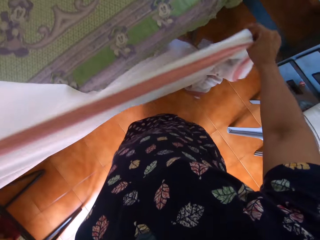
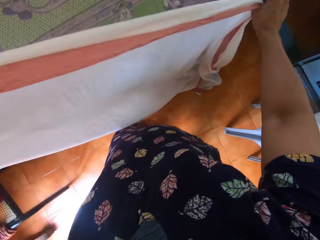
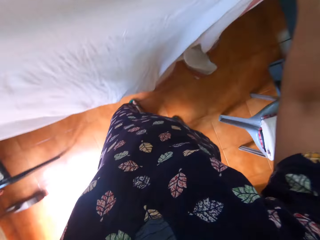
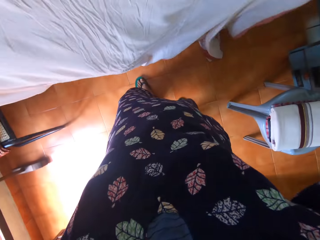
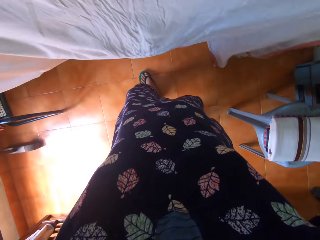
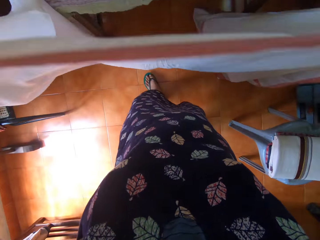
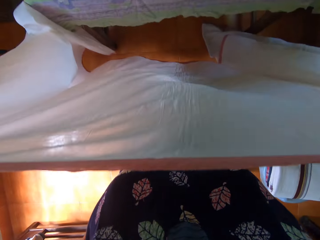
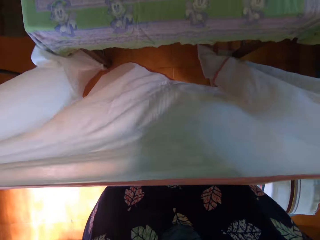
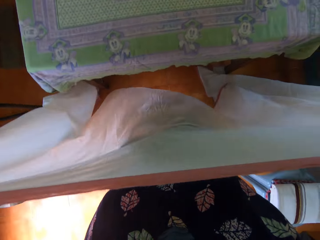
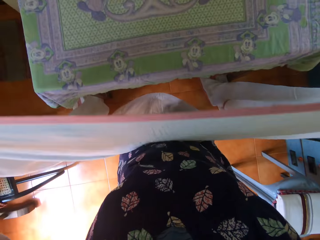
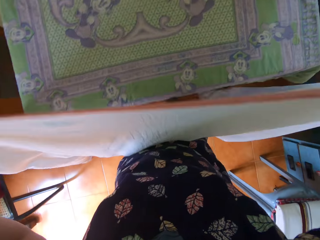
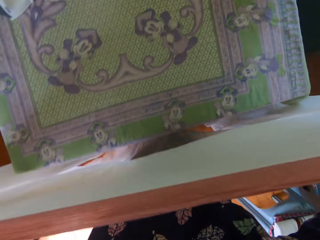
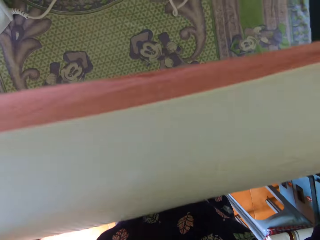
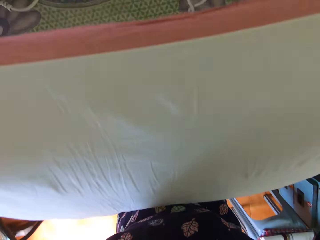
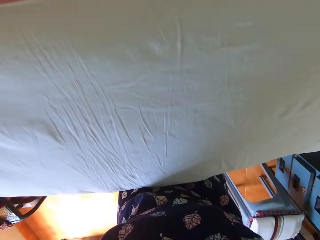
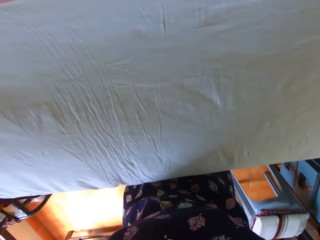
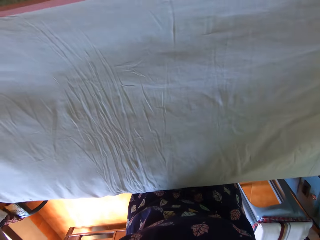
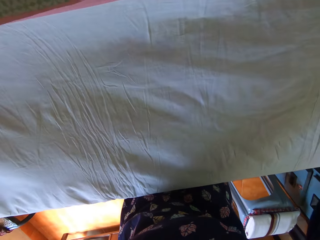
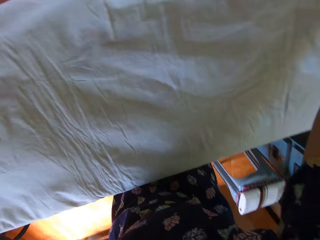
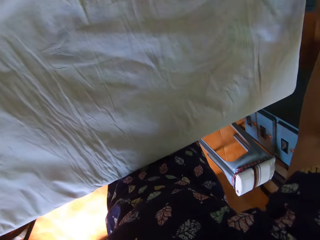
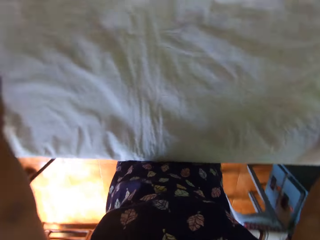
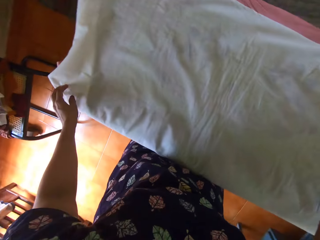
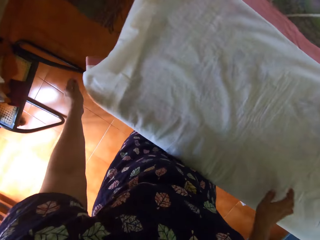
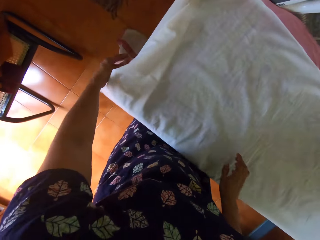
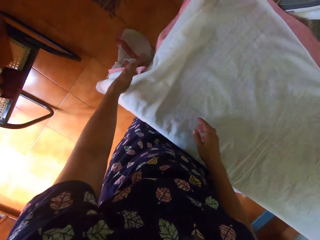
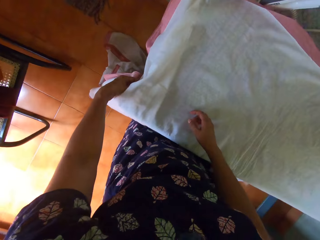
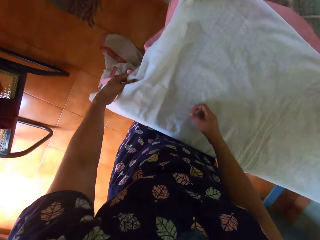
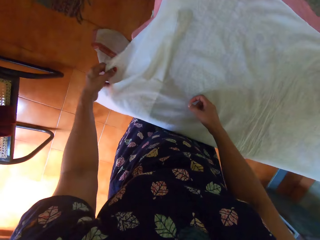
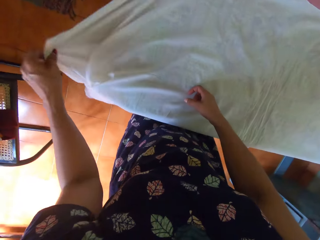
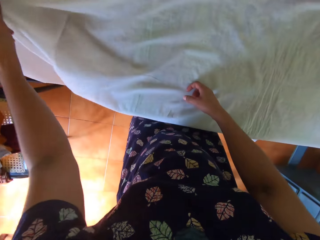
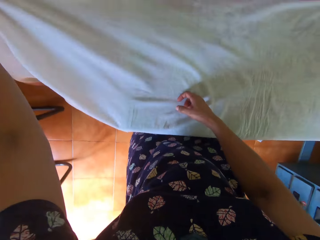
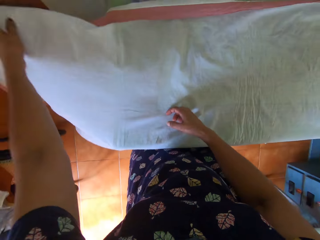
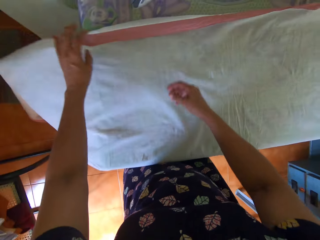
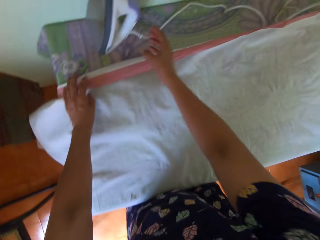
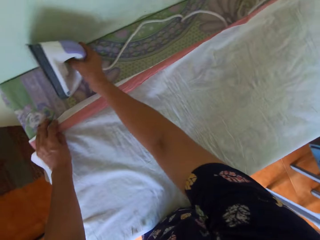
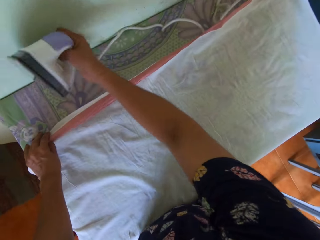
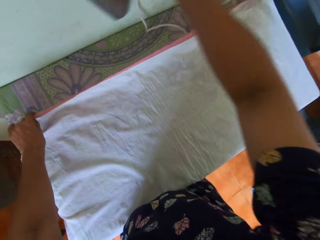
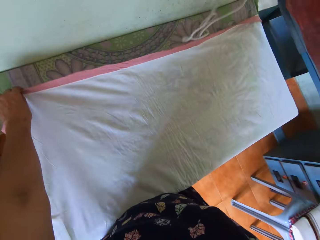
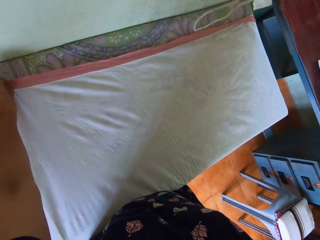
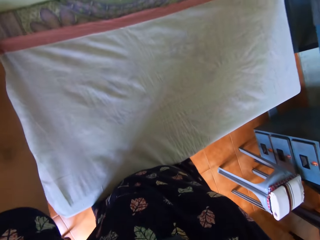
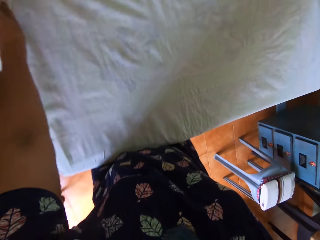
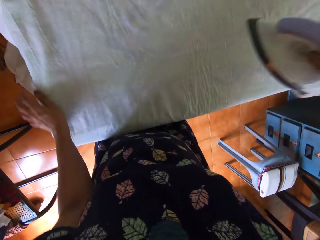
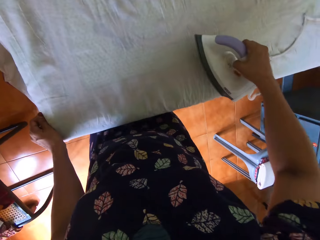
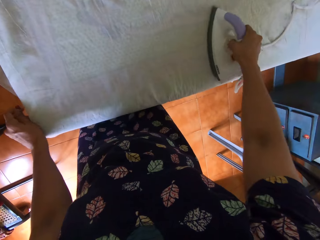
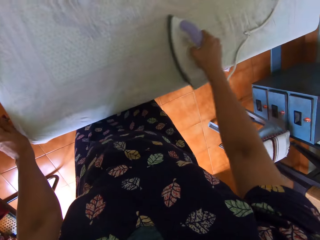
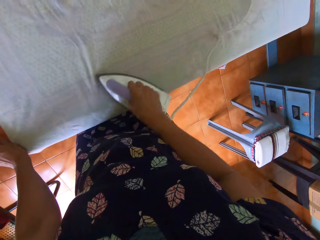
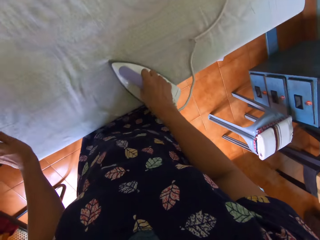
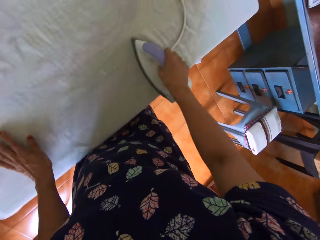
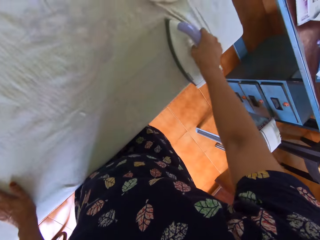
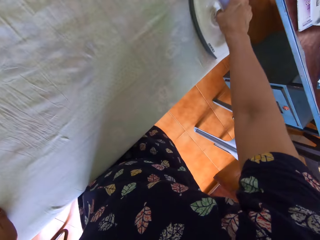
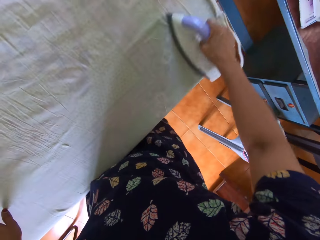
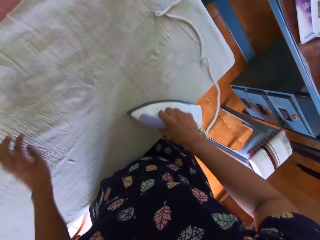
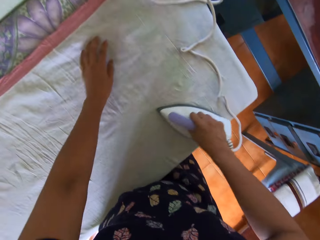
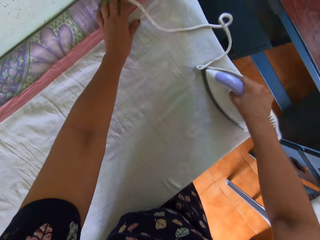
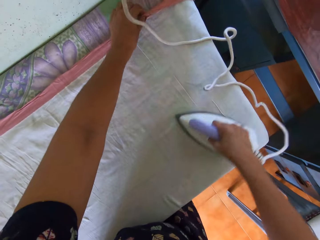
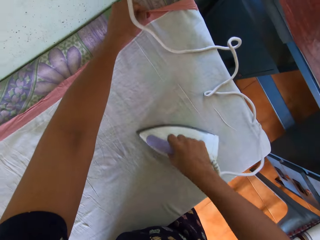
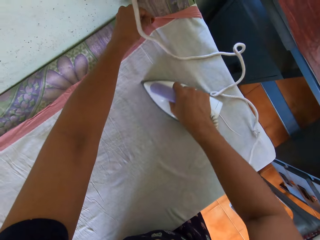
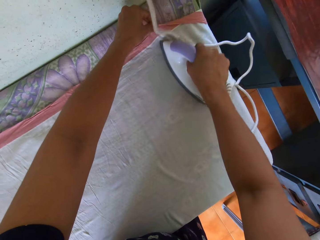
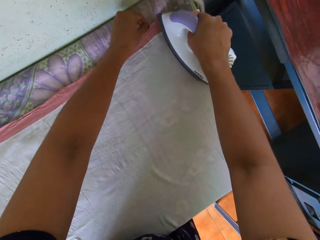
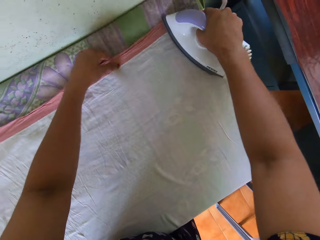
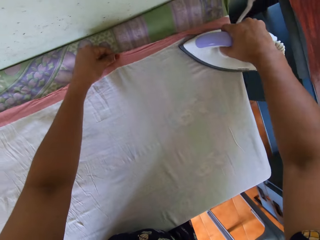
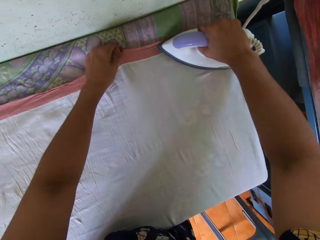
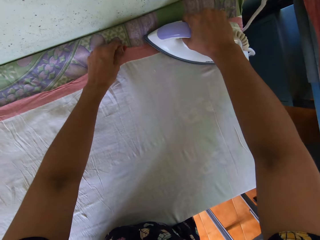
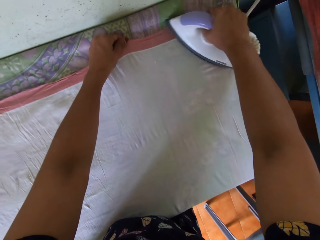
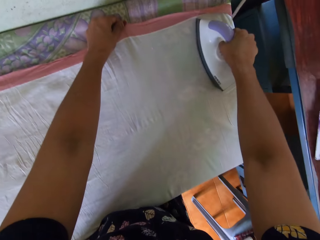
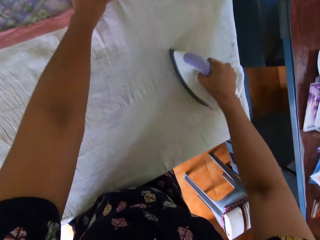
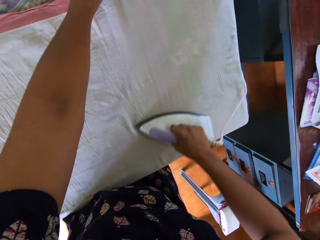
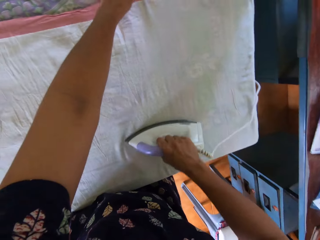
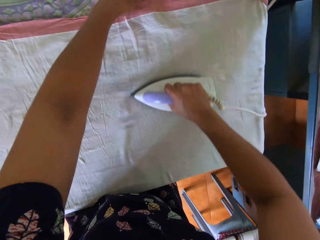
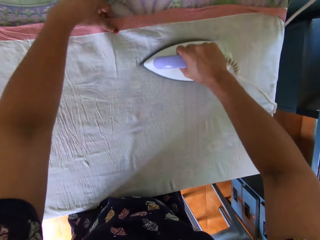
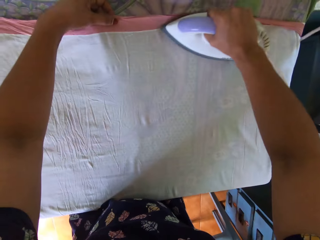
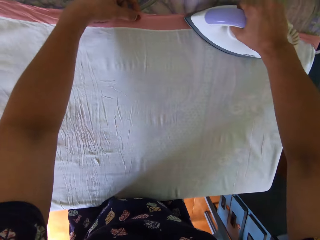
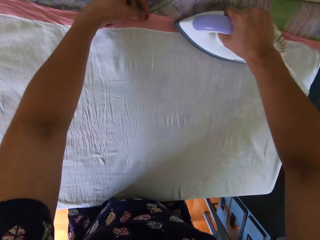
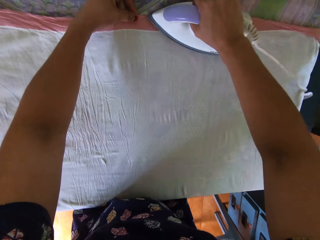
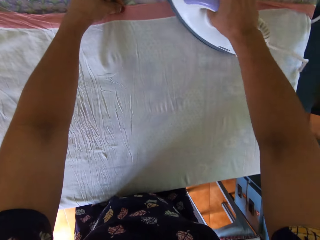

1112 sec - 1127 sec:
The camera wearer picks up the piece of cloth from the table with both hands. She straightens the piece of cloth with both hands. She places the piece of cloth on the table with both hands. She straightens the piece of cloth on the table with her left hand. She picks up the pressing iron with her right hand. She irons the piece of cloth. She irons the piece of cloth again. She straightens the piece of cloth on the table with her left hand.

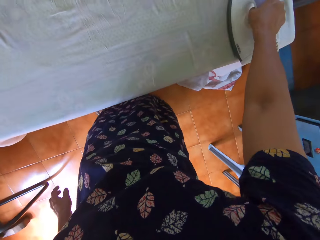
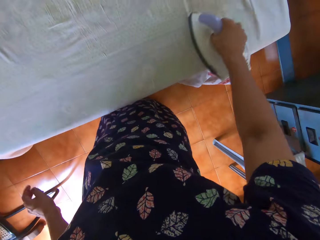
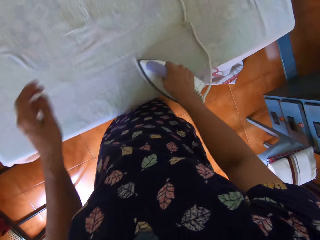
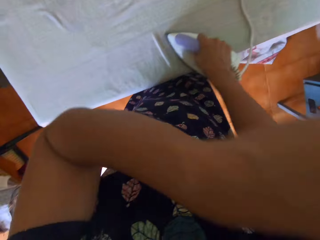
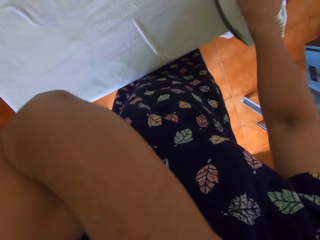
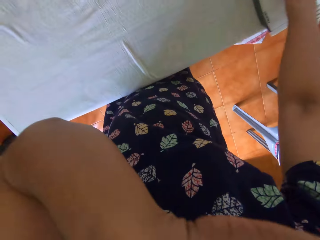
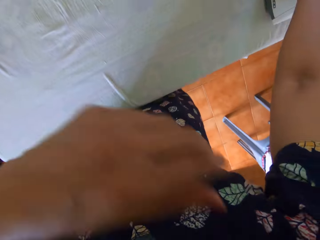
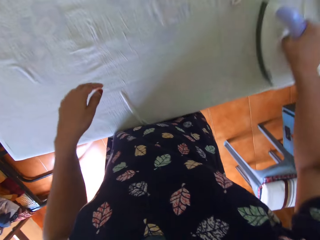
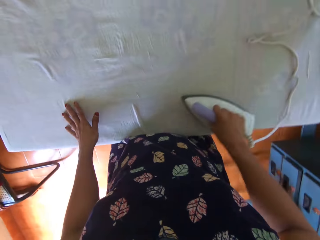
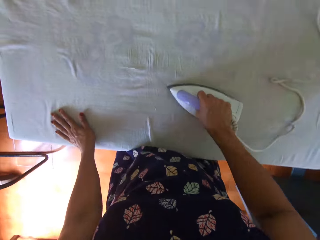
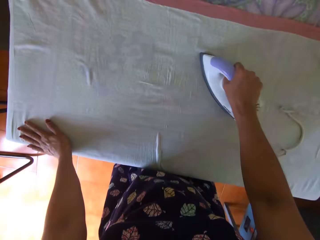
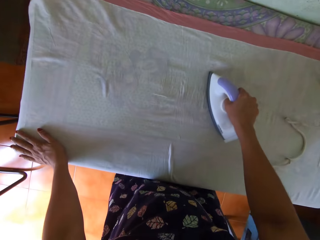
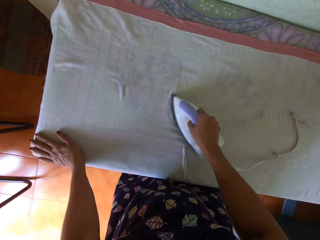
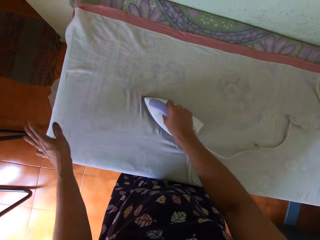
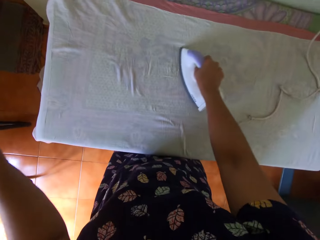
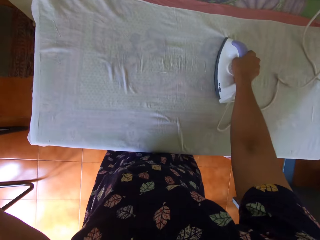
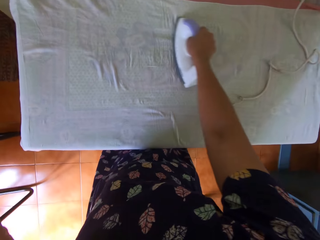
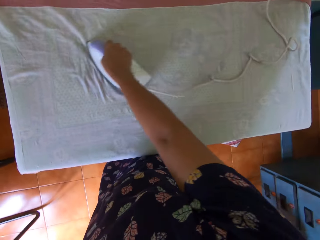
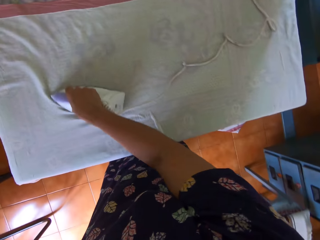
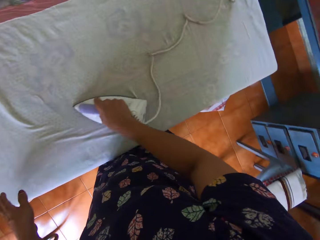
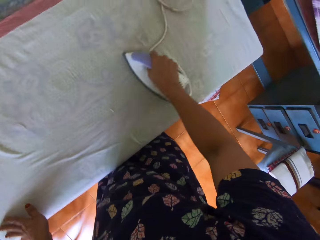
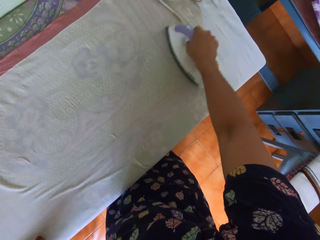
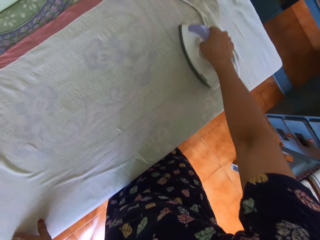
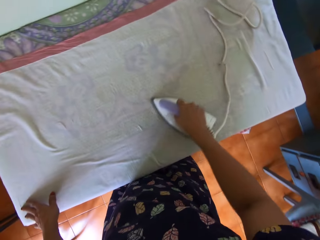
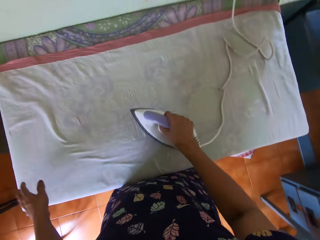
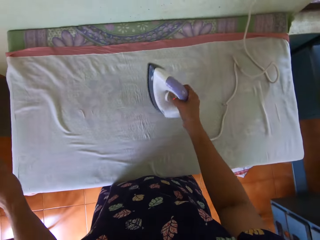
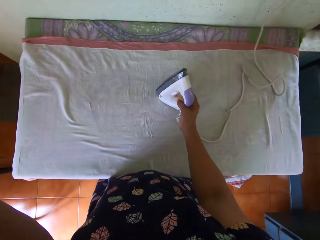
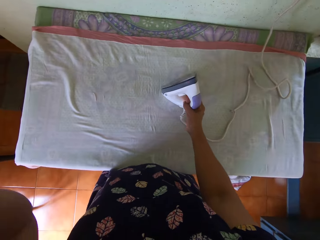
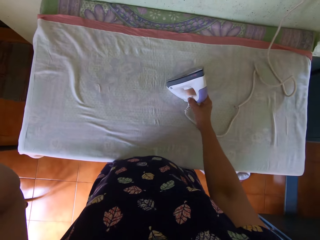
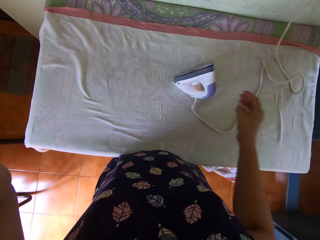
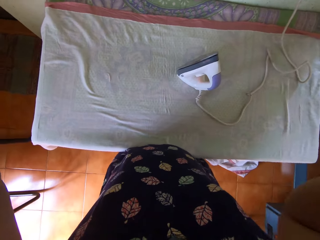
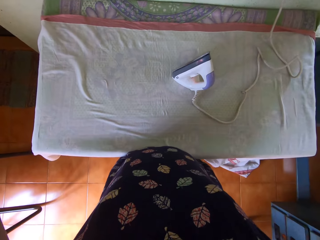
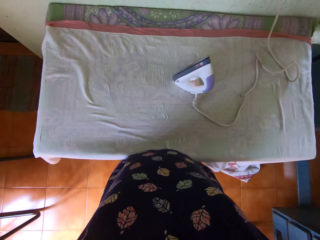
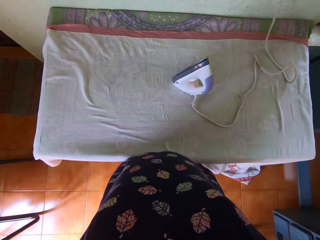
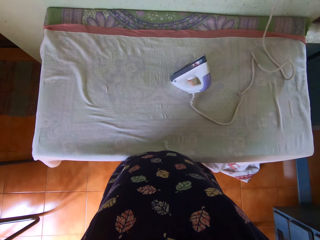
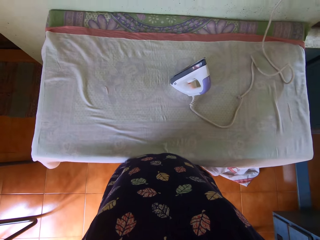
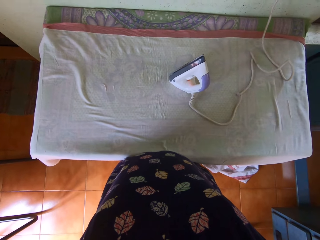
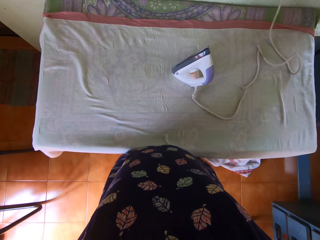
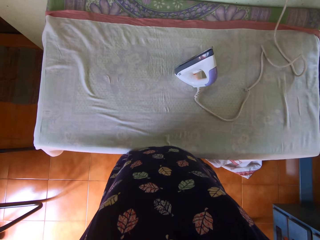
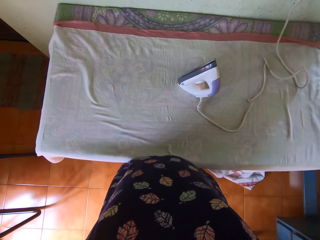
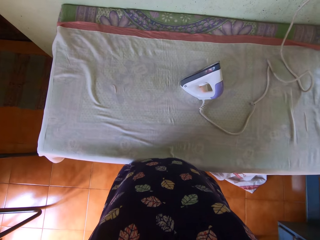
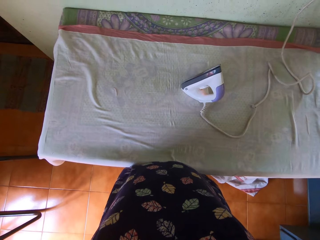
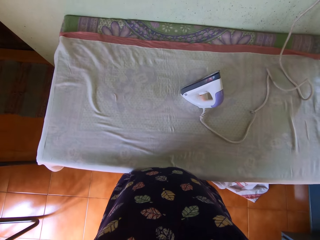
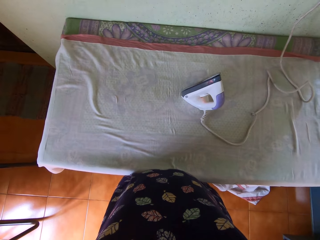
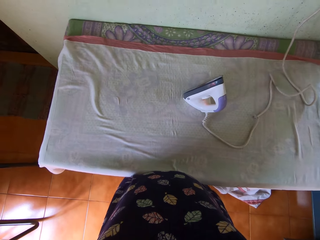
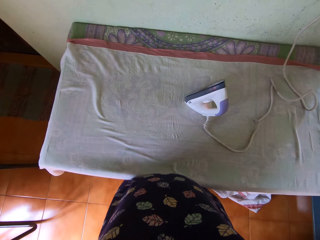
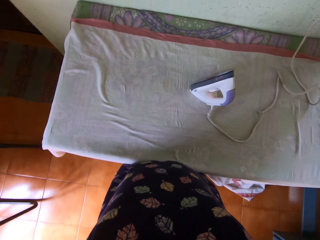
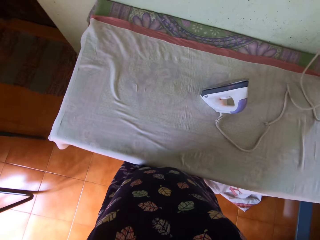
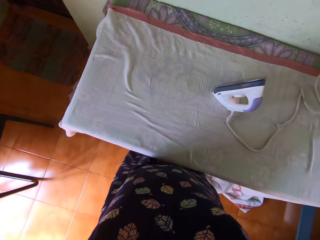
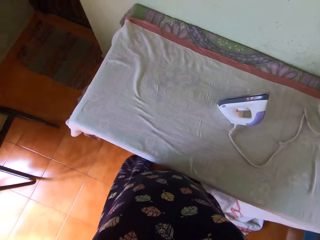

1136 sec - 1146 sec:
The camera wearer irons the piece of cloth. She raises her left hand towards her face. She wipes her face. She irons the piece of cloth. She lowers her left hand. She stands the pressing iron on the piece of cloth on the table. She raises both hands toward her face. She adjusts the camera.
